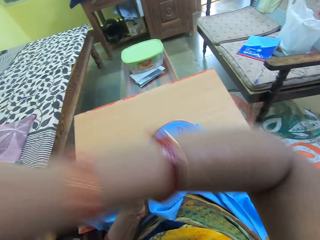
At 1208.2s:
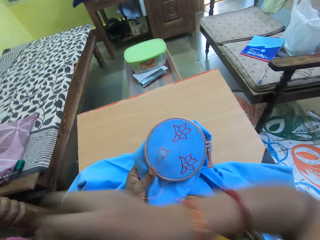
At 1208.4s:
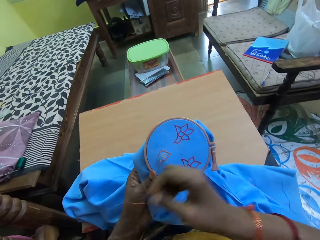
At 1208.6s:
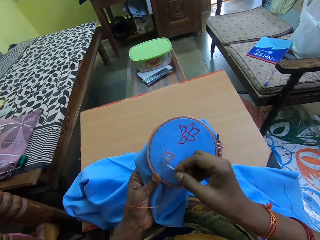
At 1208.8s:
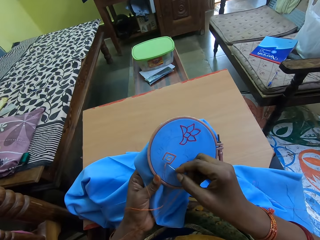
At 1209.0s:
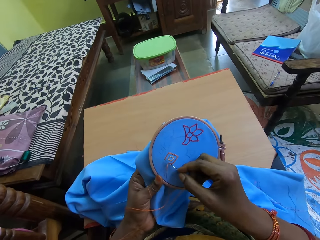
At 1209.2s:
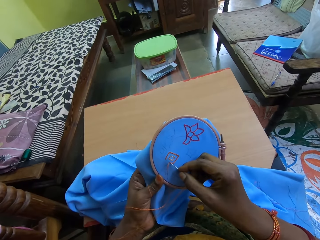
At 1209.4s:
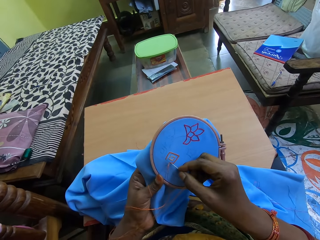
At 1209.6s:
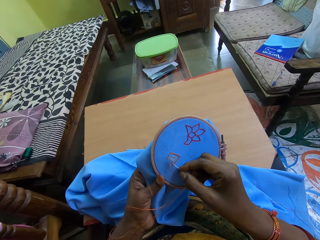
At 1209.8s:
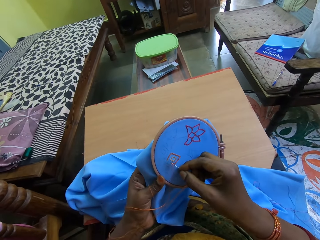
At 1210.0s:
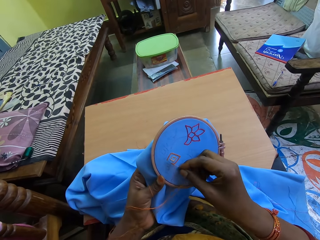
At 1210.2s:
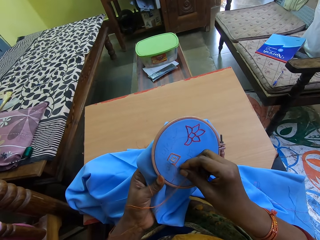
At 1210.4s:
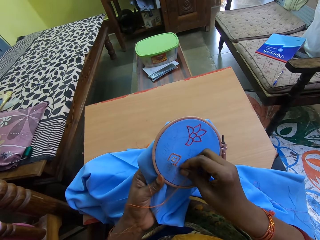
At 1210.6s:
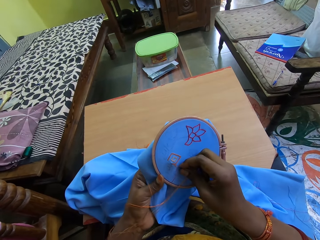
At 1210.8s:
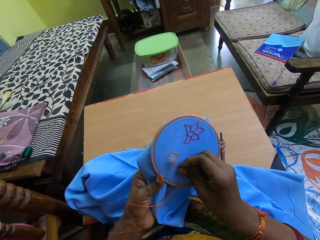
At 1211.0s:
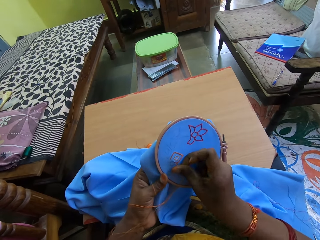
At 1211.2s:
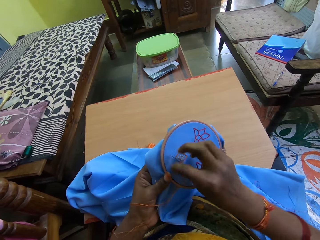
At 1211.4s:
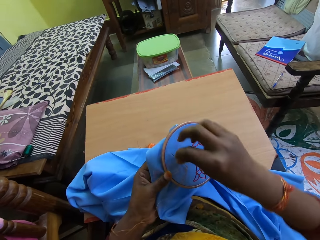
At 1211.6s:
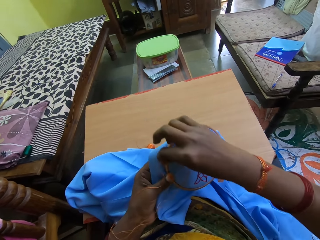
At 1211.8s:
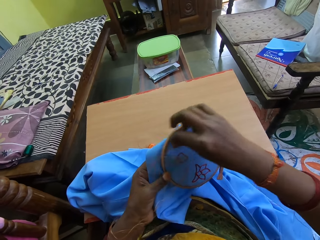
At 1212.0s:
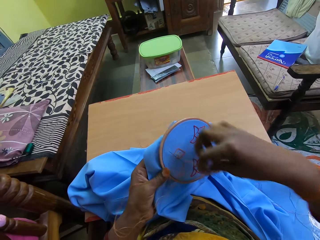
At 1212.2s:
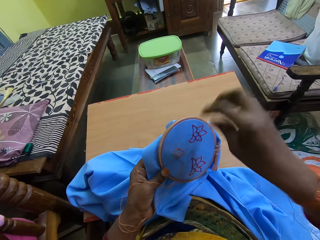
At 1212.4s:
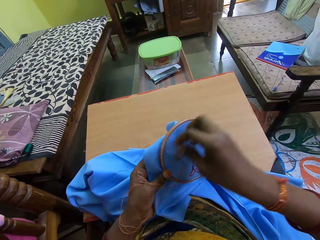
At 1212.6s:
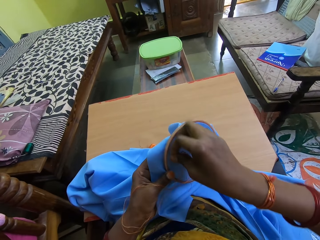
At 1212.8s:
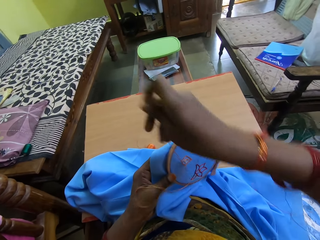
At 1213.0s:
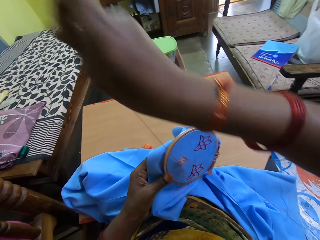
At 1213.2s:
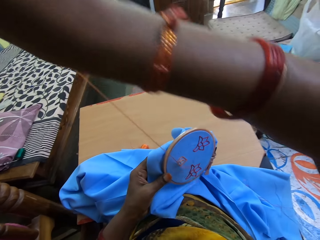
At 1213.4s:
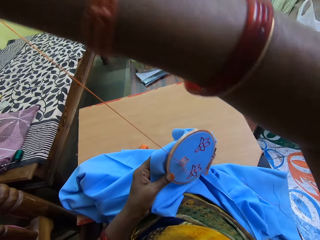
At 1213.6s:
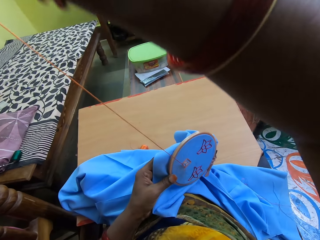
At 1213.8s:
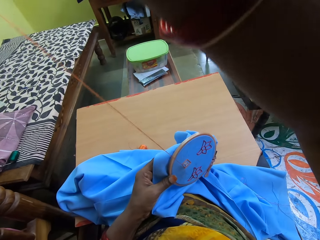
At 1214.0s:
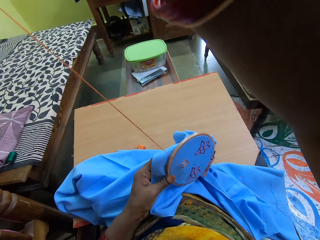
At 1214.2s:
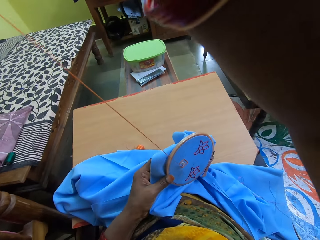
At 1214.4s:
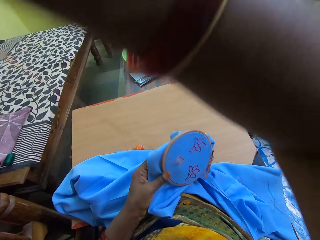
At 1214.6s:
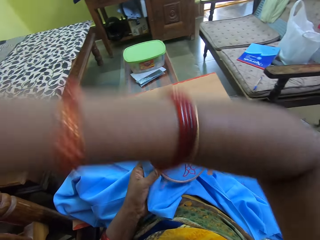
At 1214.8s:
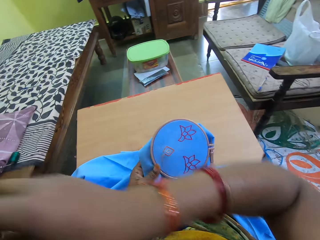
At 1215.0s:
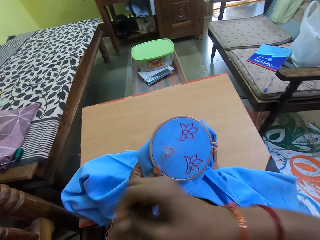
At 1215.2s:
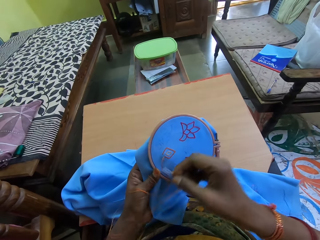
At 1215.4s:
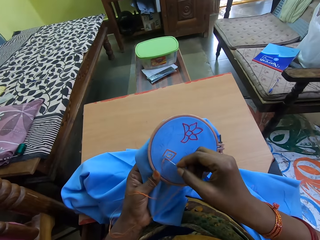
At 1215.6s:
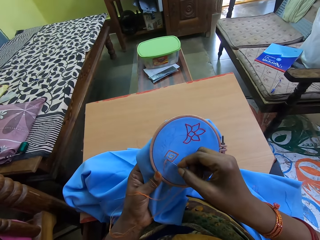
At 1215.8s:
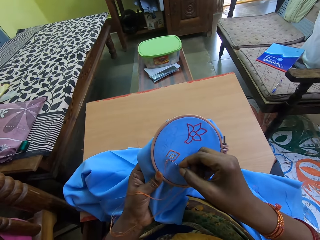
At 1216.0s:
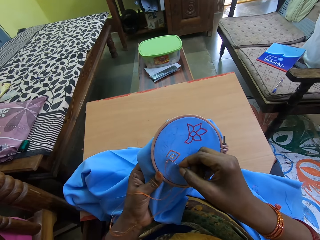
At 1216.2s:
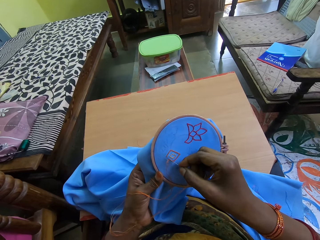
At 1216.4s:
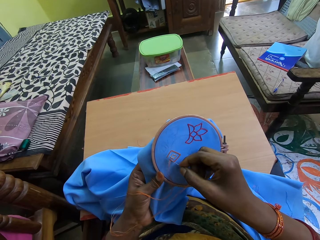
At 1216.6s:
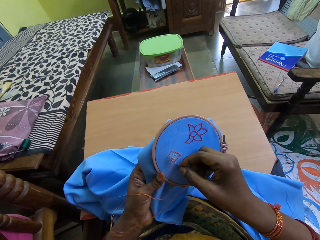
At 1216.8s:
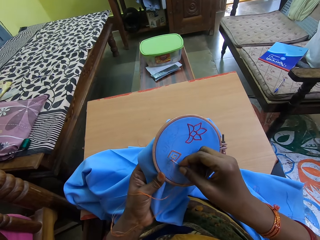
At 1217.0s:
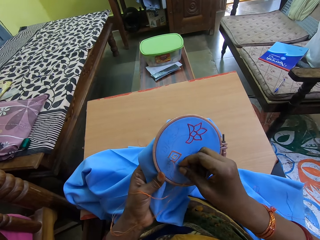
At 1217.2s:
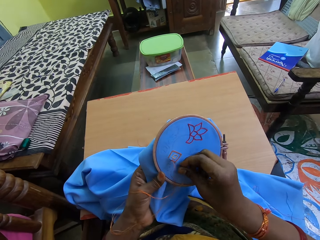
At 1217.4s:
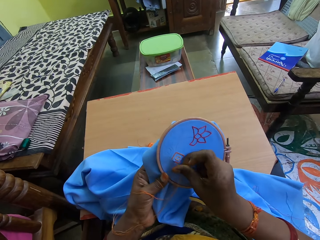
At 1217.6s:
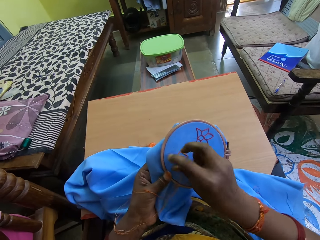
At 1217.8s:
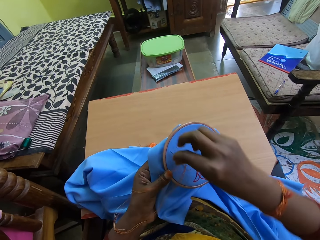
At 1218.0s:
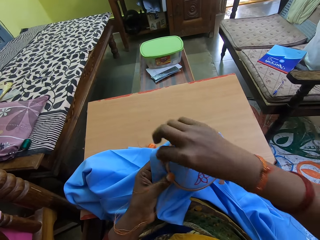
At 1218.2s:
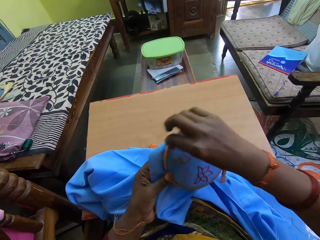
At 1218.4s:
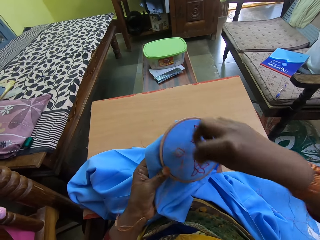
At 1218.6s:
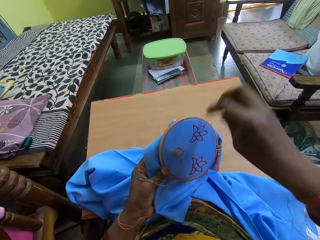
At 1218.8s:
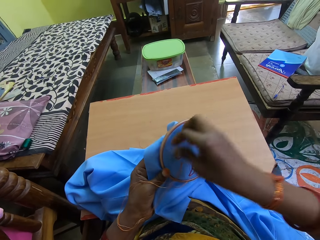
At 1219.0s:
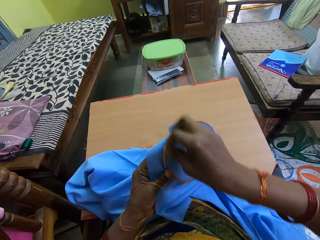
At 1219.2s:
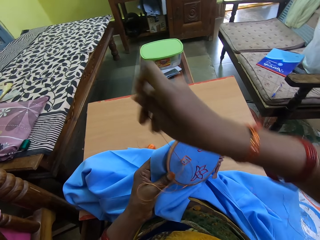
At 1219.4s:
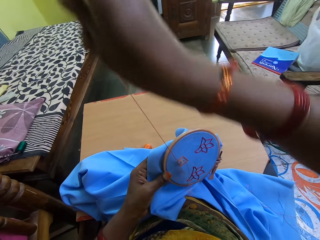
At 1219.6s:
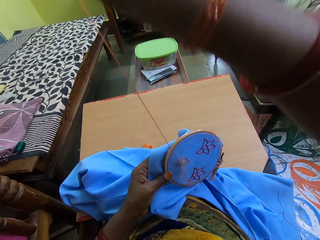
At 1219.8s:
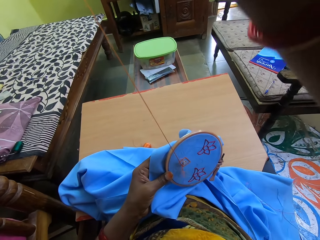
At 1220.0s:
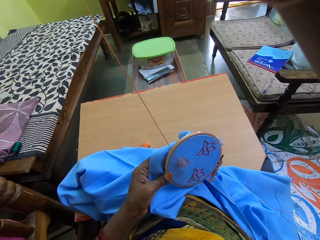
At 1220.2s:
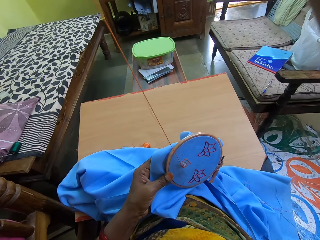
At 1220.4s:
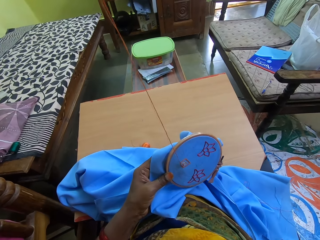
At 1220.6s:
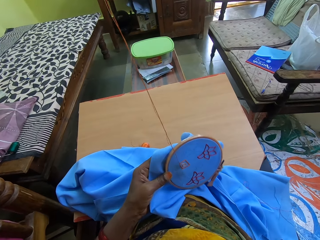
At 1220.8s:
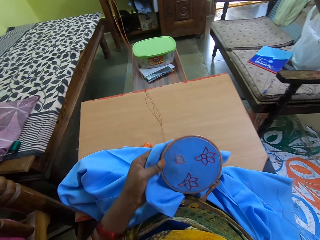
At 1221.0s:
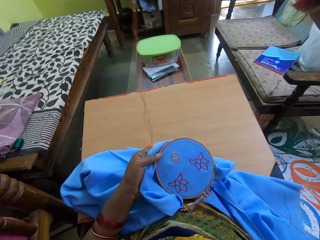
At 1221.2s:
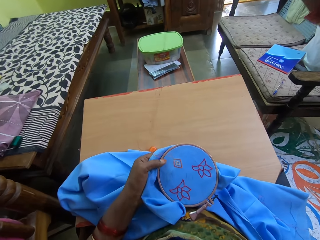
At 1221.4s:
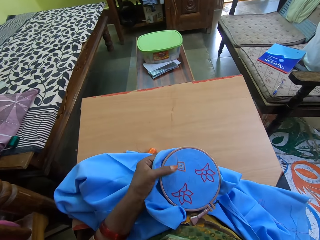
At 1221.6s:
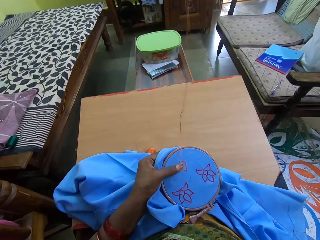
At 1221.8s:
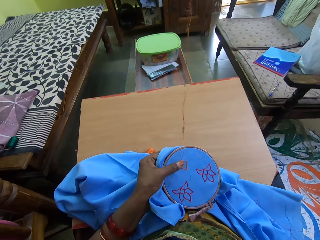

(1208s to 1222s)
The camera wearer puts the needle in her right hand in the cloth in her left hand. She rolls the thread on the cloth around the needle in the cloth with her right hand. She drags the needle out of the cloth with her right hand. She puts the needle in her right hand in the cloth in her left hand. She rolls the thread on the cloth around the needle in the cloth with her right hand. She drags the needle out of the cloth with her right hand.

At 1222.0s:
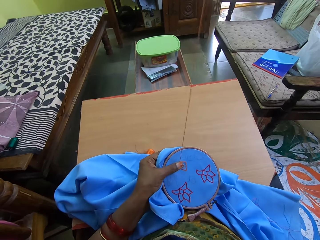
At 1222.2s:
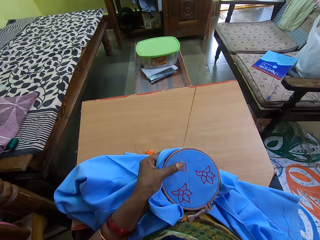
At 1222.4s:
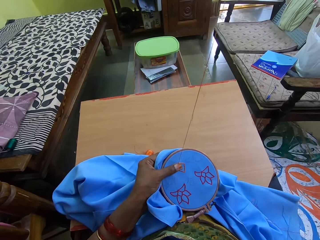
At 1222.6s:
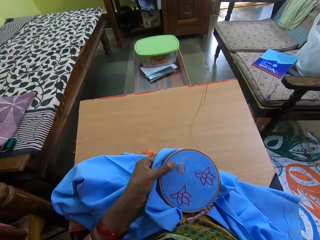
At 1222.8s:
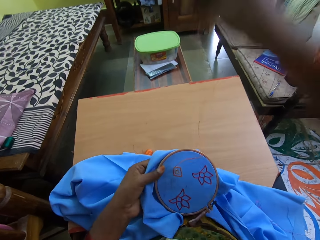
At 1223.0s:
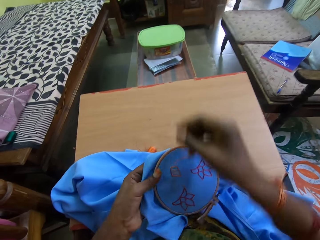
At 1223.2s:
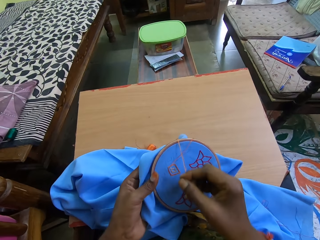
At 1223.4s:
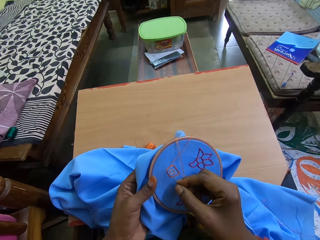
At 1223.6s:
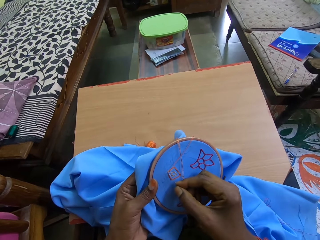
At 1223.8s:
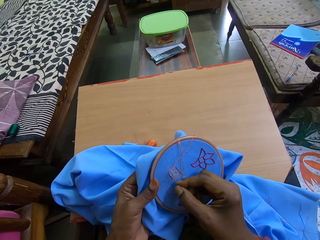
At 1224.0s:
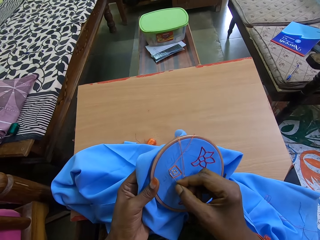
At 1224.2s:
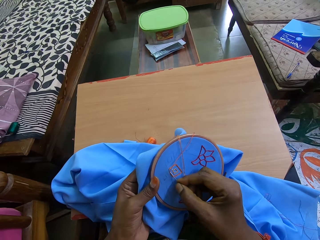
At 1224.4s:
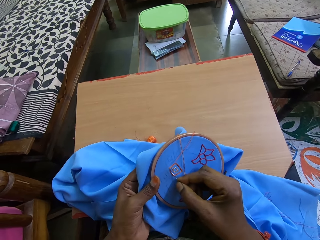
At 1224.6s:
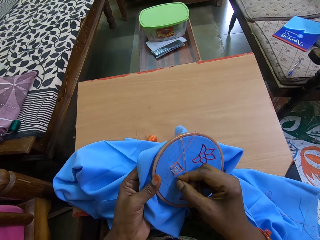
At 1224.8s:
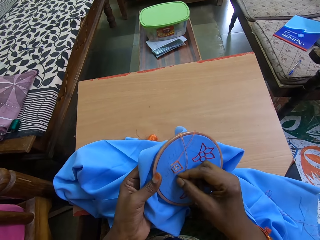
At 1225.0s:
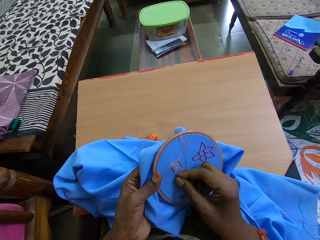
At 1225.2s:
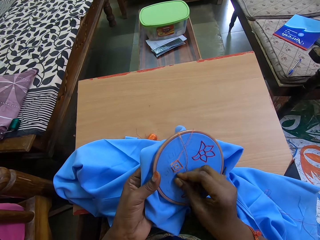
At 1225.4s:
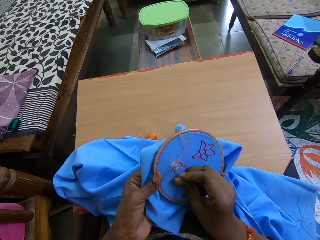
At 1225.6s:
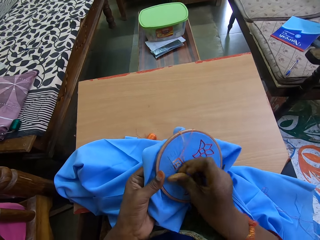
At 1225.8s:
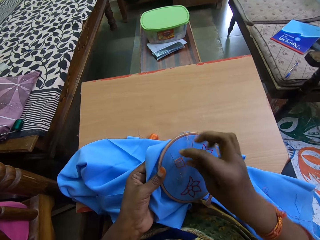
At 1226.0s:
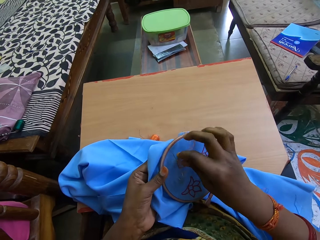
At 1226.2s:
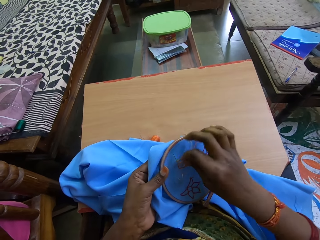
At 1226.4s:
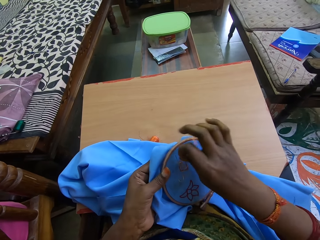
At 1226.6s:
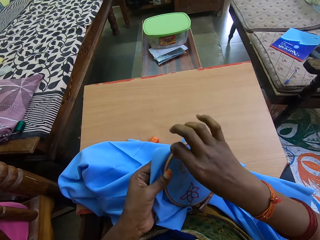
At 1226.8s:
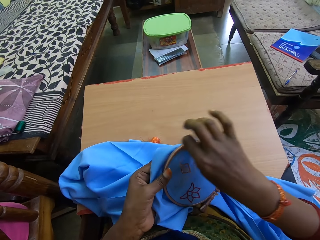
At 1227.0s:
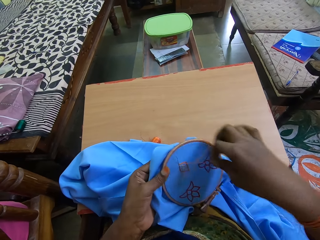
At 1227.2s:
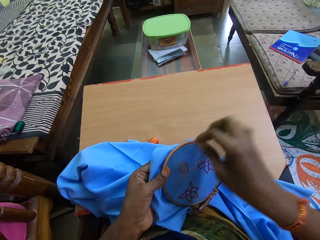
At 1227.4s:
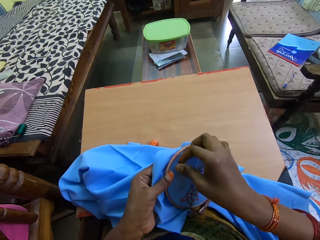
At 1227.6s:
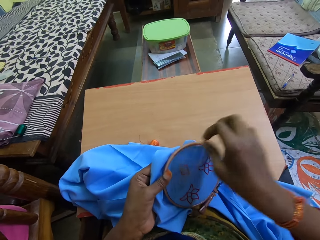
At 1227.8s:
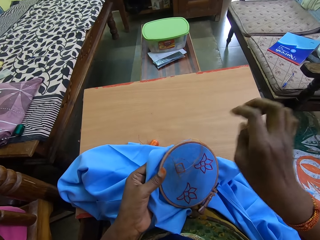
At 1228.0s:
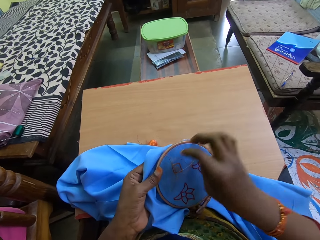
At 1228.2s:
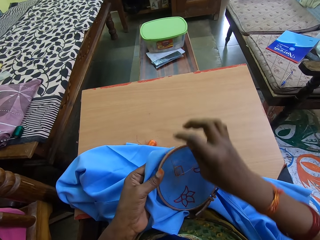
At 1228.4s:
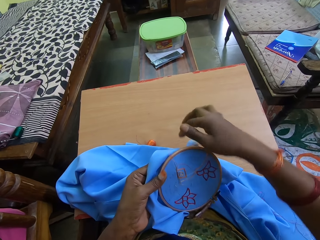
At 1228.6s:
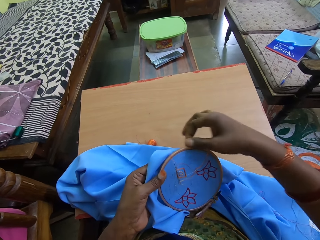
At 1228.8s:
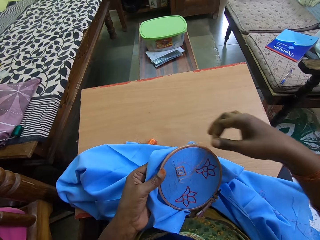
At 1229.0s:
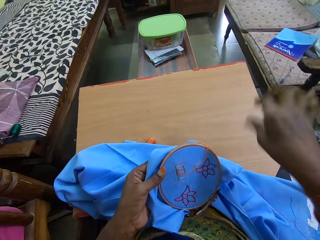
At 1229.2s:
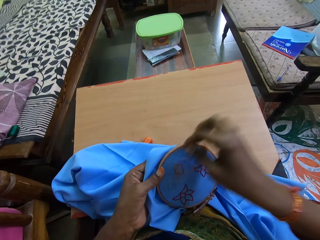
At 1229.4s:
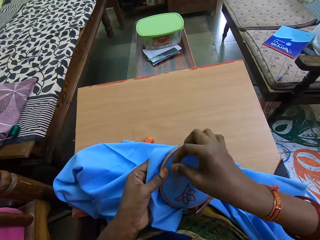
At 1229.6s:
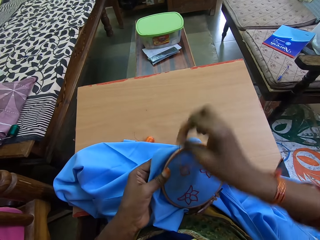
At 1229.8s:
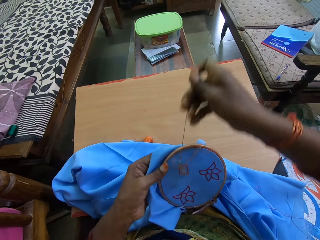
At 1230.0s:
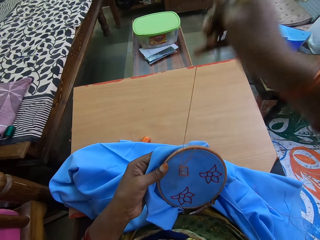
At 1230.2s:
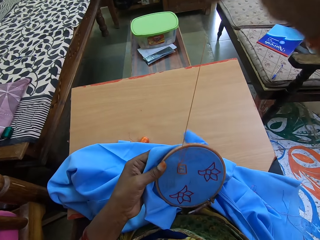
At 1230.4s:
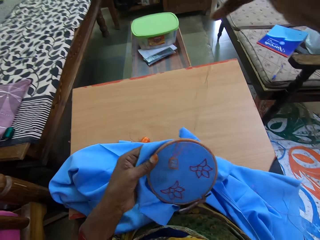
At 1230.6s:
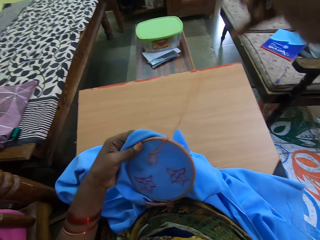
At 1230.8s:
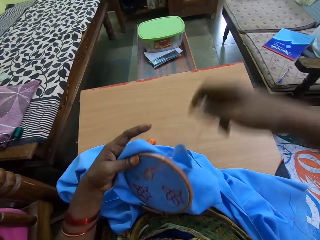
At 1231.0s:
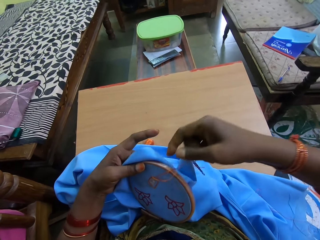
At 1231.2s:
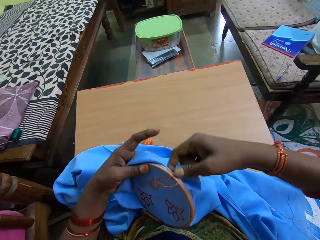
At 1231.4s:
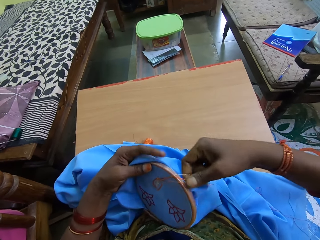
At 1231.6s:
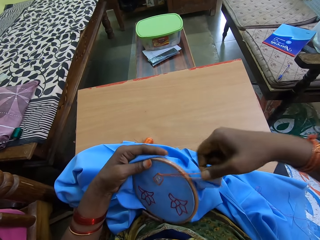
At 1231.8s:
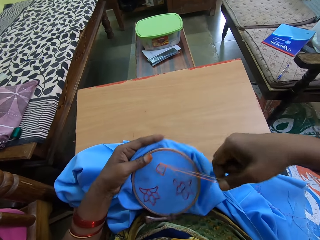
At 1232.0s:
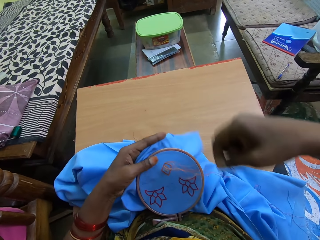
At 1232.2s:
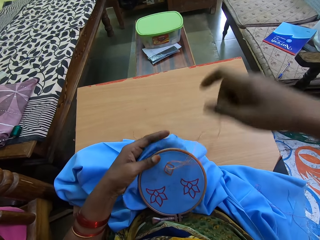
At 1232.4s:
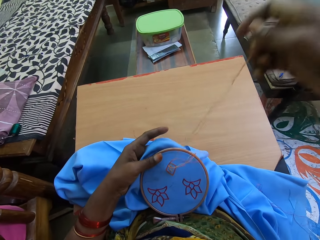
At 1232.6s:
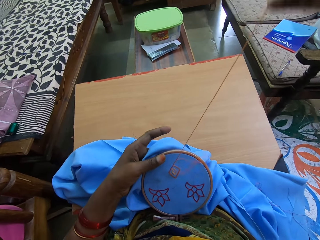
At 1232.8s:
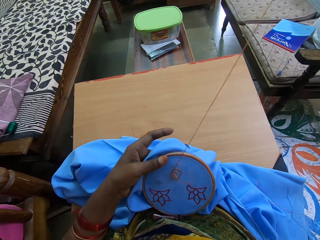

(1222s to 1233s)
The camera wearer puts the needle in her right hand in the cloth in her left hand. She rolls the thread on the cloth around the needle in the cloth with her right hand. She drags the needle out of the cloth with her right hand. She adjusts the thread on the cloth with her right hand.
